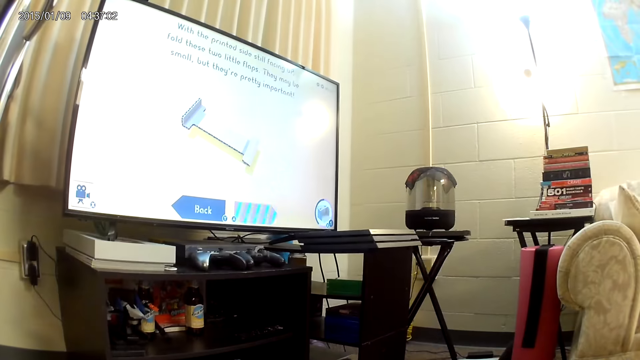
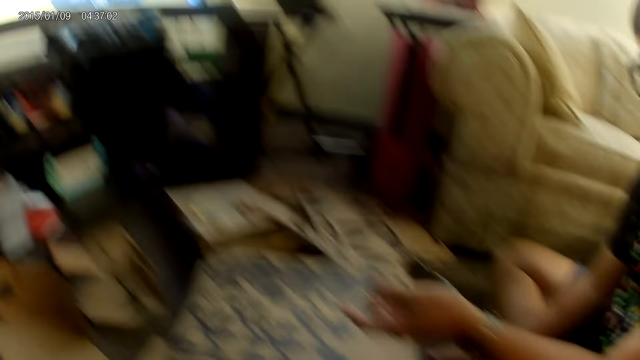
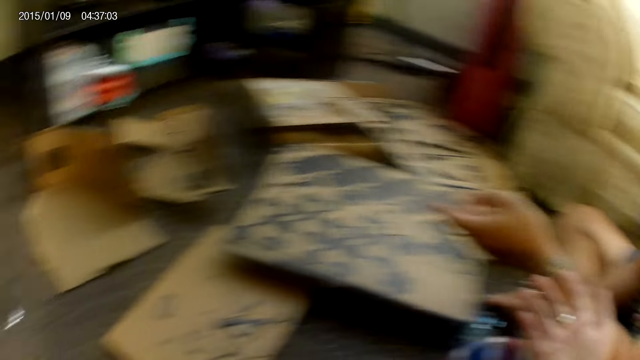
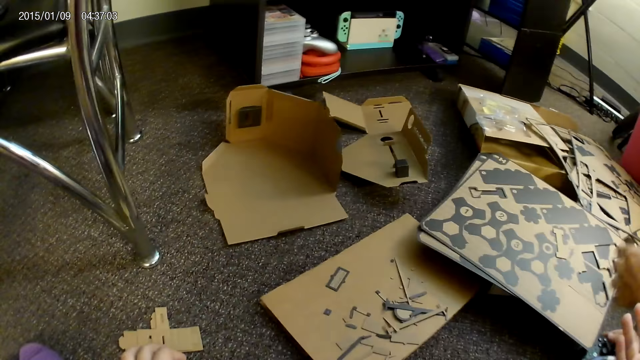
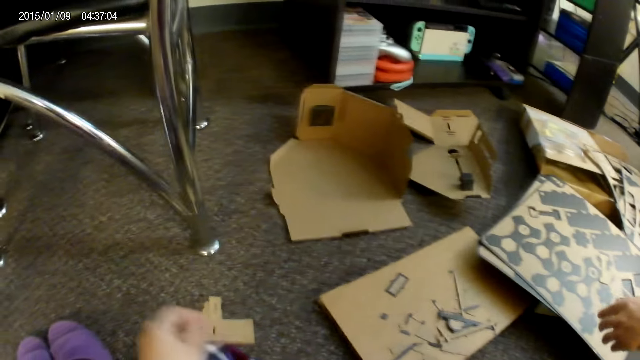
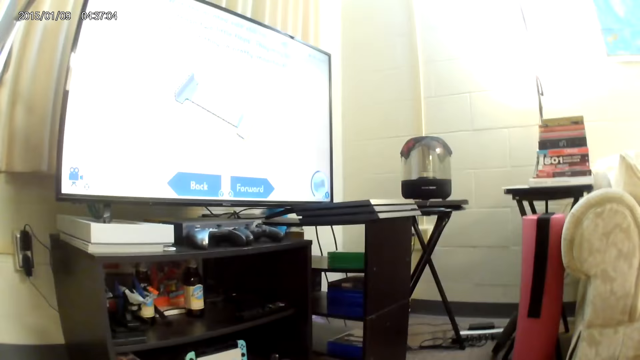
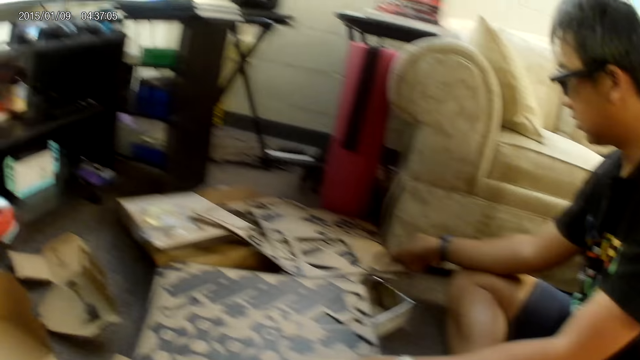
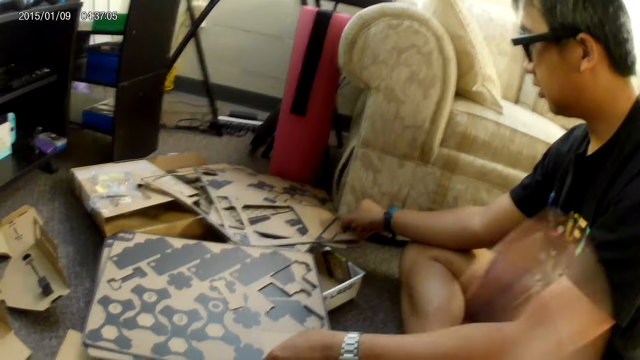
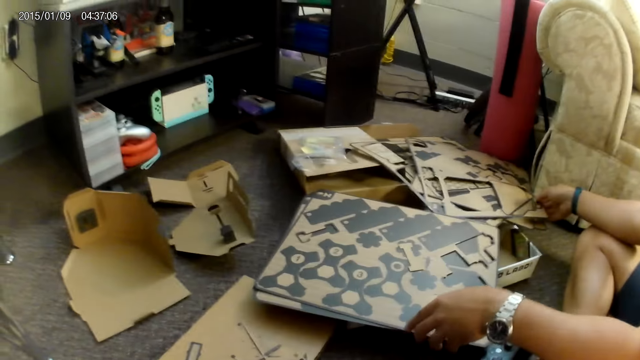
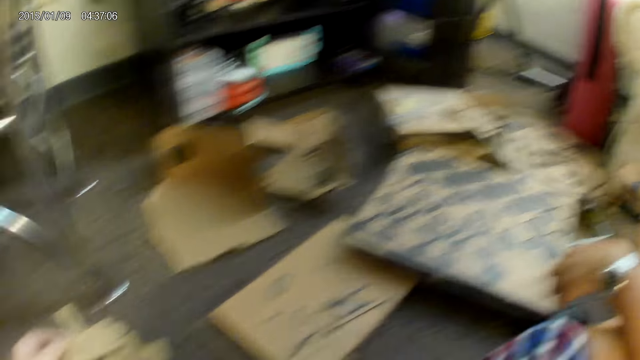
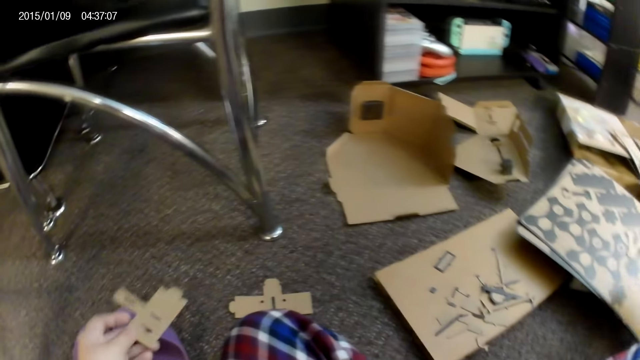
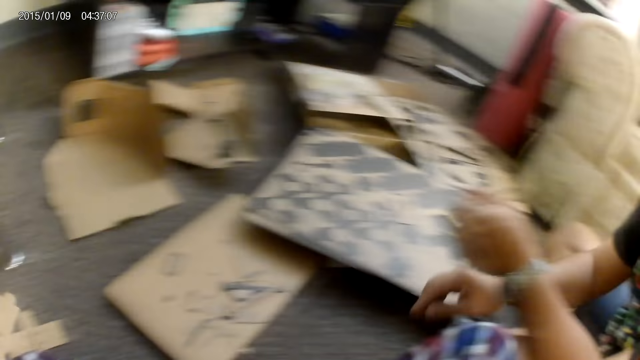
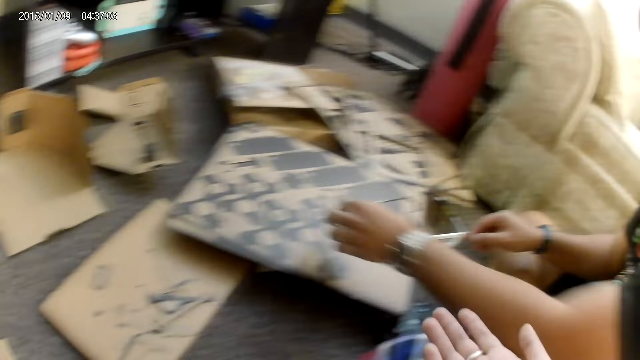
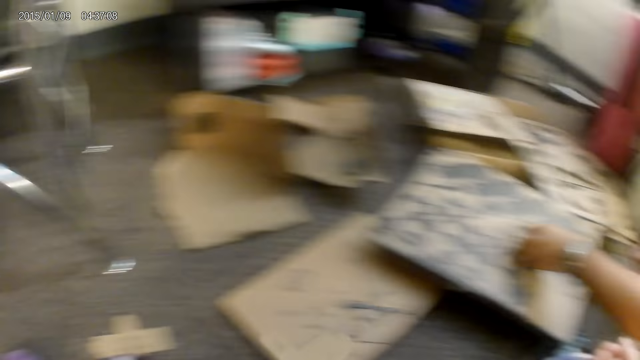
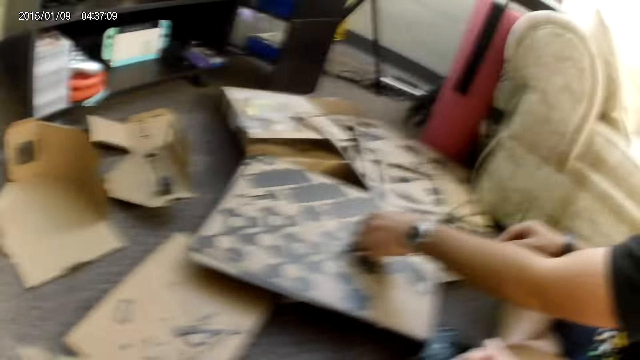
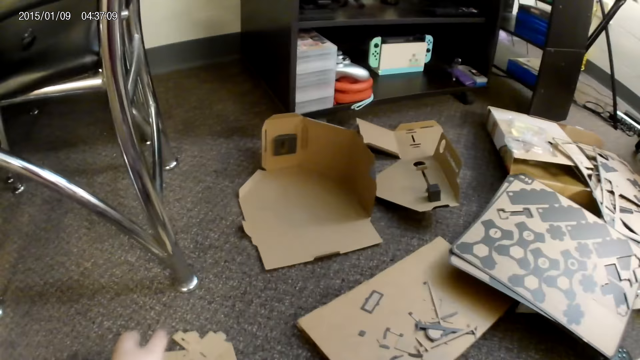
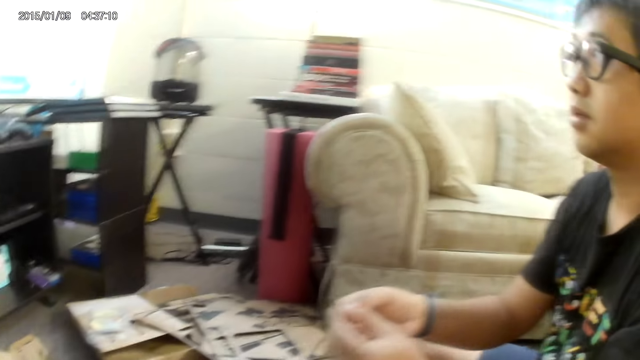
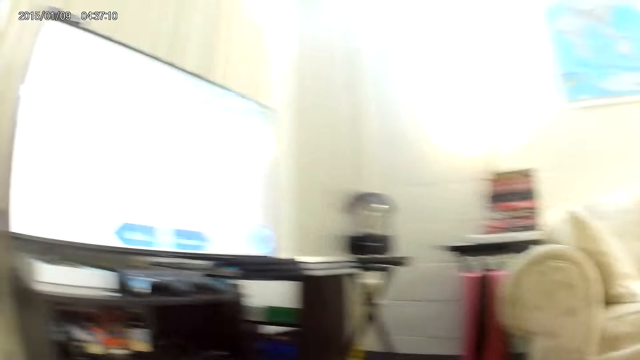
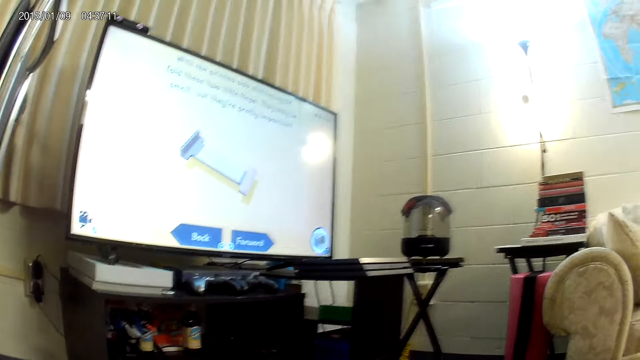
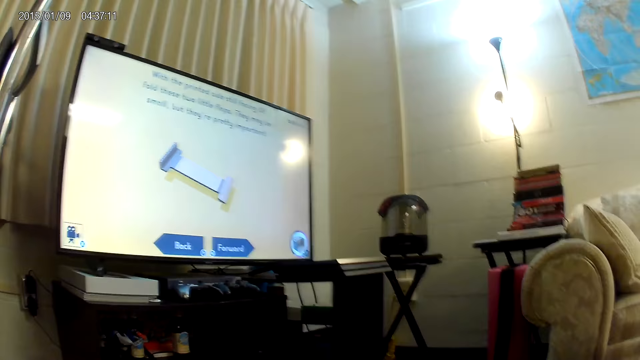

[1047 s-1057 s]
The camera wearer picks up a cardbox on the floor. A man touches a cardboard piece with his right hand and picks up the cardboard piece on the floor with his right hand. The camera wearer puts the cardbox on the floor.

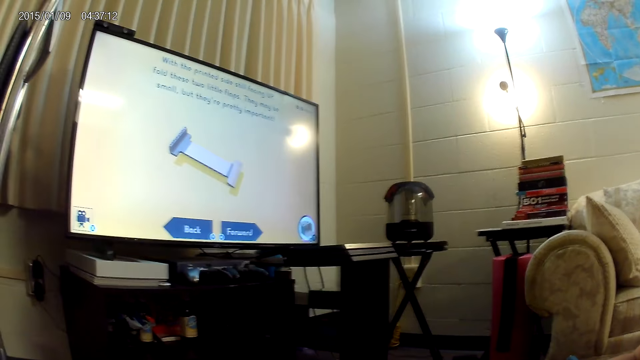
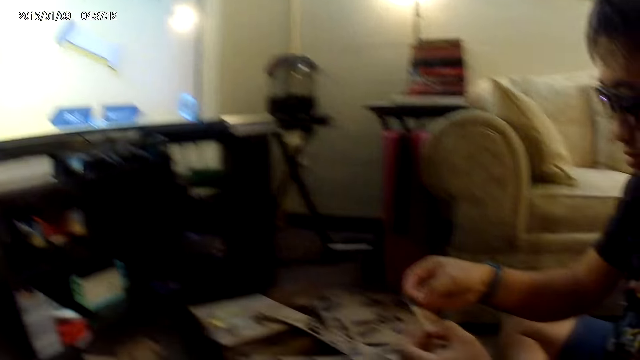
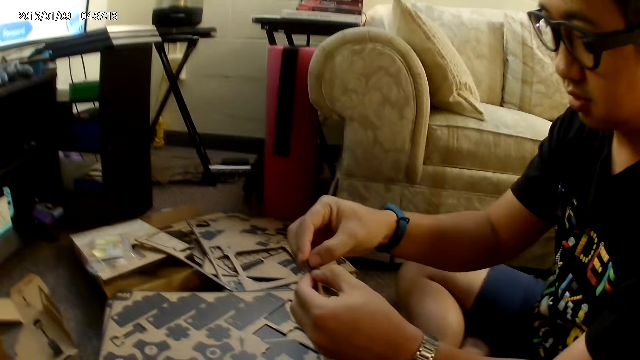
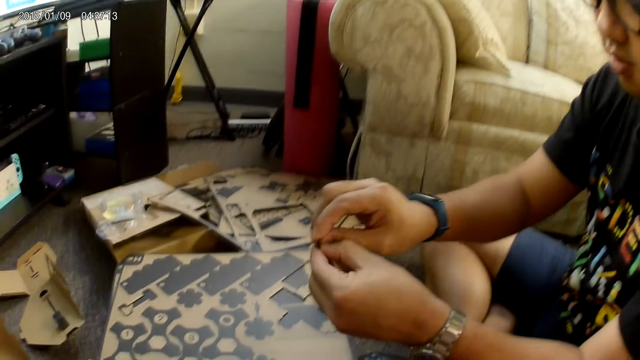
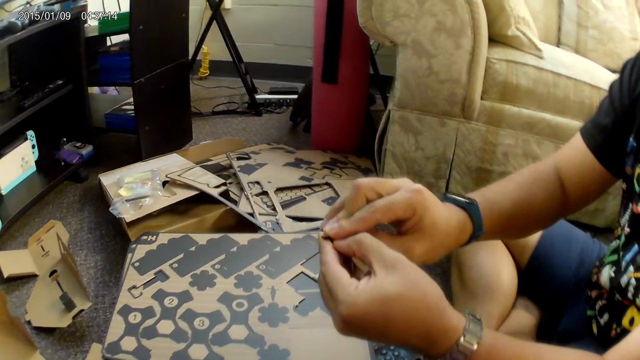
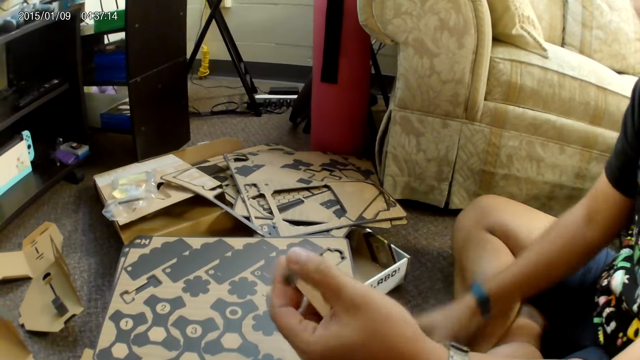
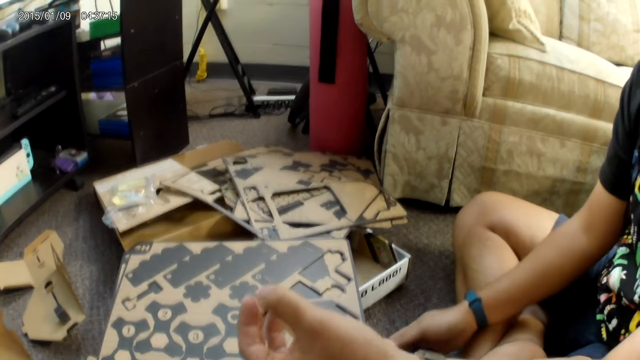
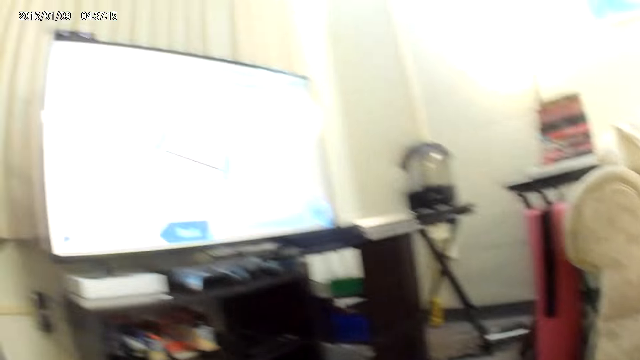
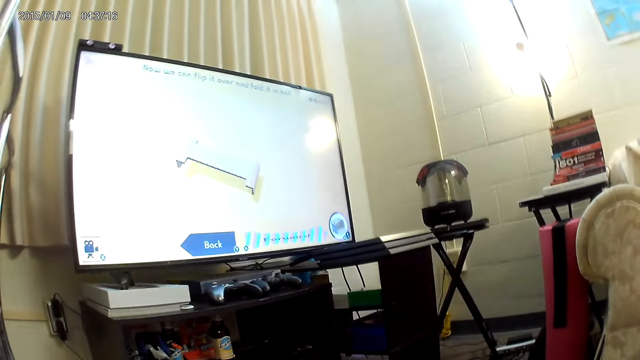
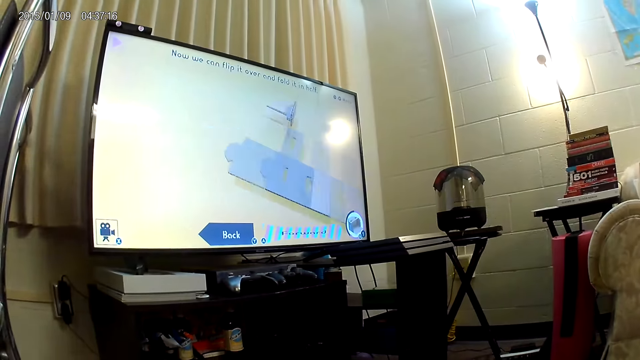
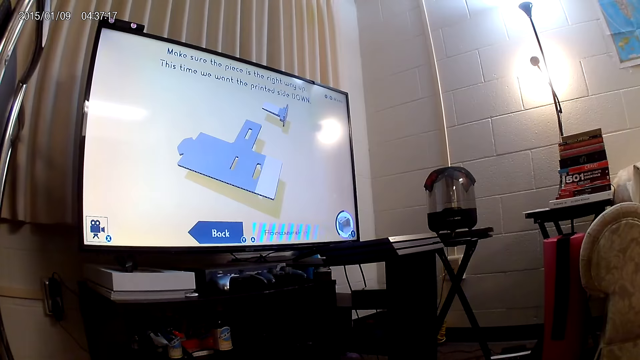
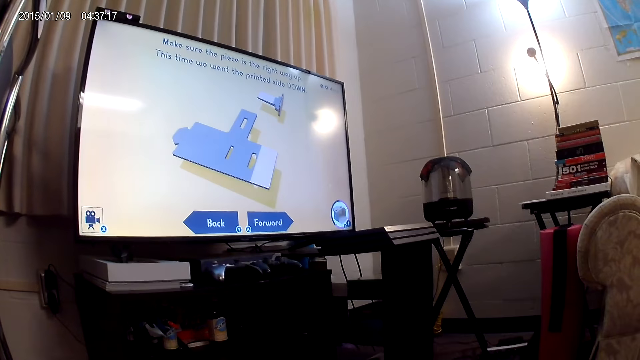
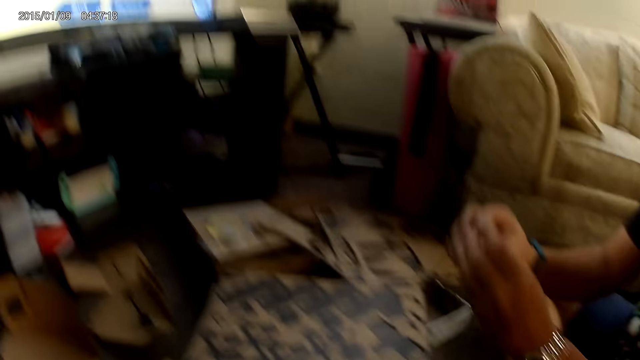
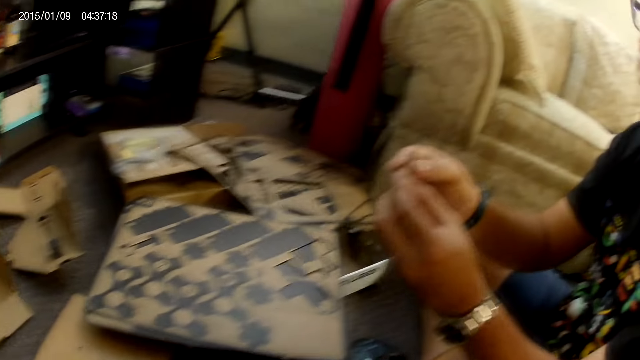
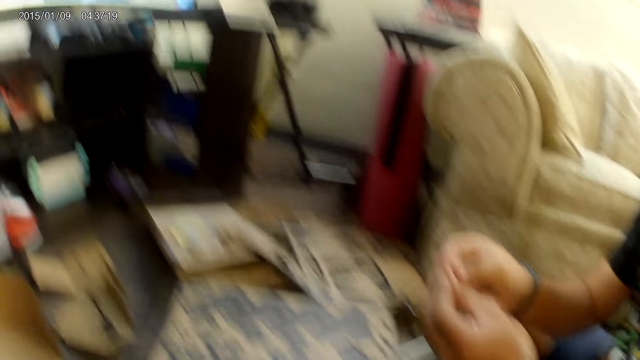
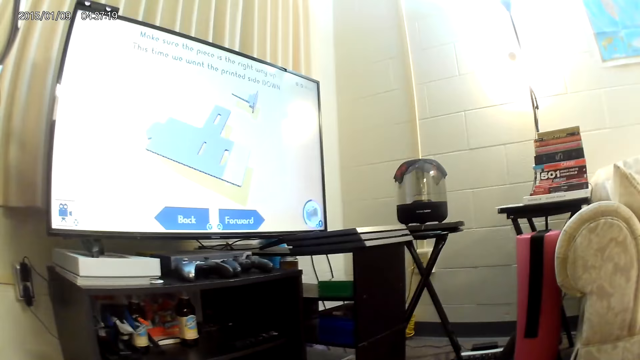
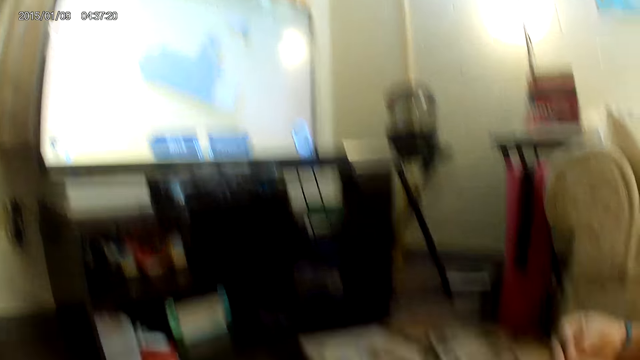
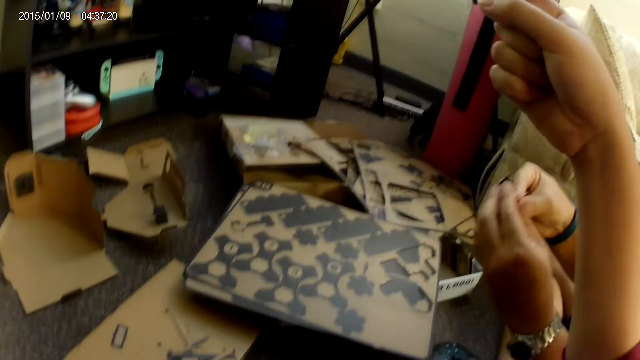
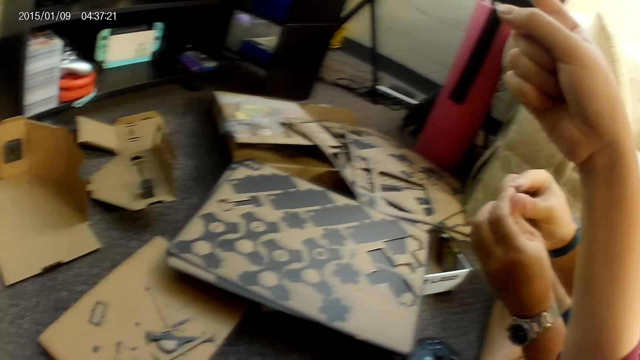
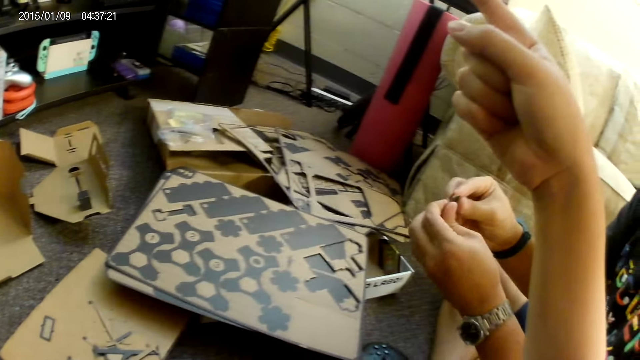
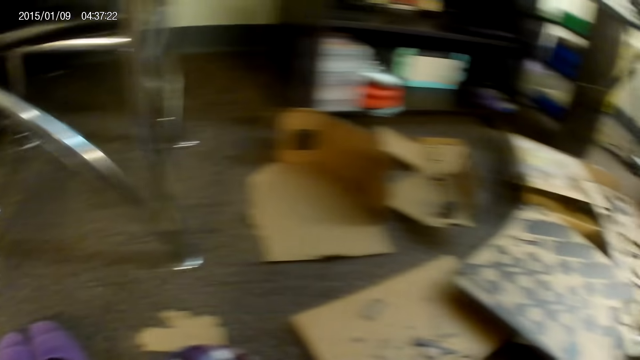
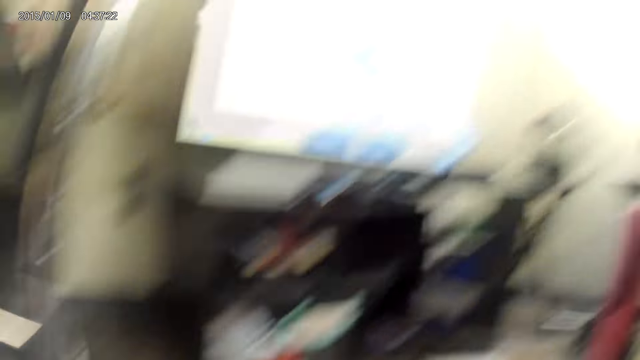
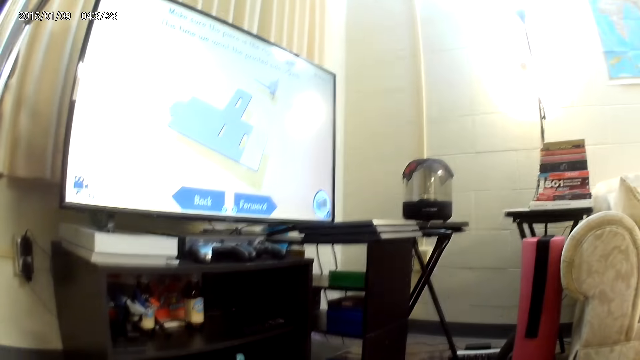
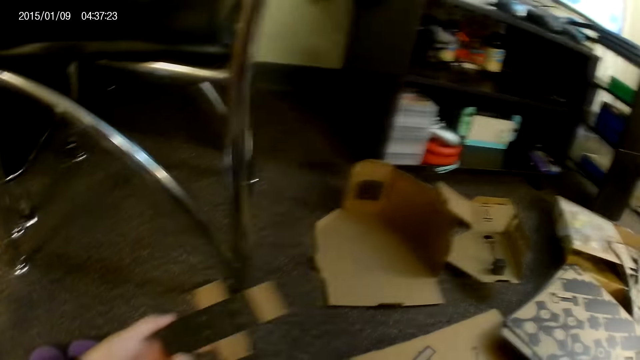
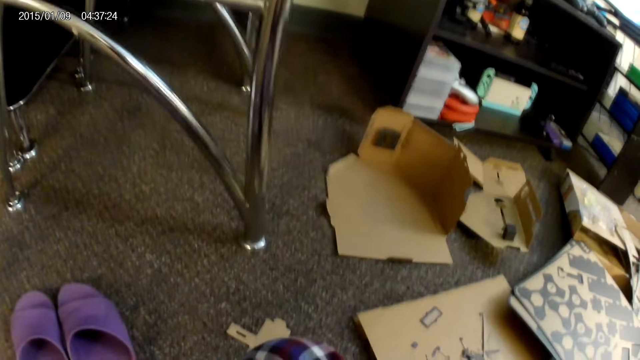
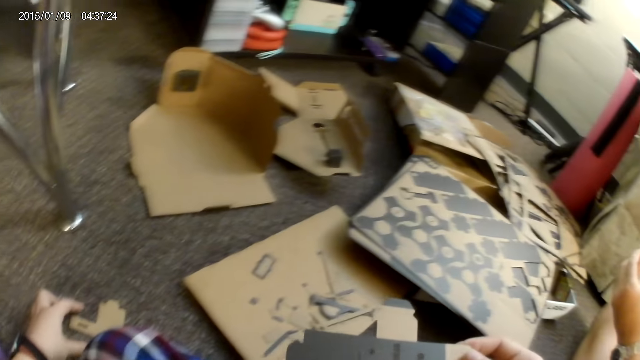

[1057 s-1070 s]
A man folds a cardboard piece with both hands. The man holds the game controller with his right hand and plays a cardbox game. The man folds the cardboard piece with both hands. The man folds the cardboard piece again. The camera wearer points at the television. She picks up the cardboard piece from the floor with her left hand.
